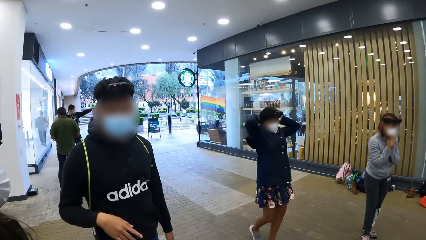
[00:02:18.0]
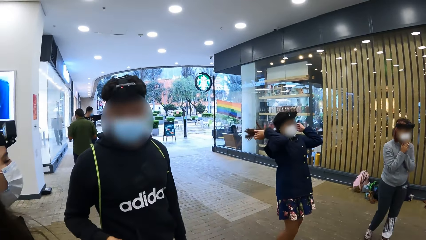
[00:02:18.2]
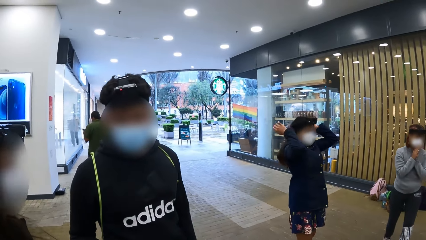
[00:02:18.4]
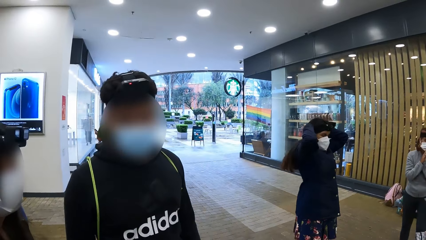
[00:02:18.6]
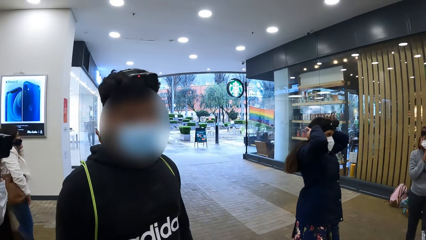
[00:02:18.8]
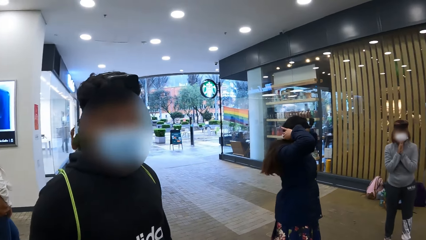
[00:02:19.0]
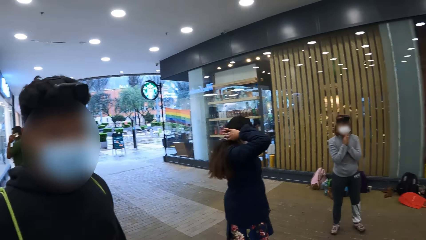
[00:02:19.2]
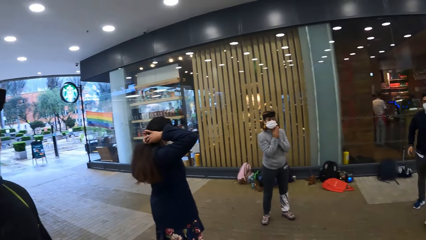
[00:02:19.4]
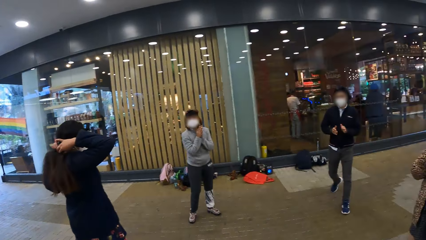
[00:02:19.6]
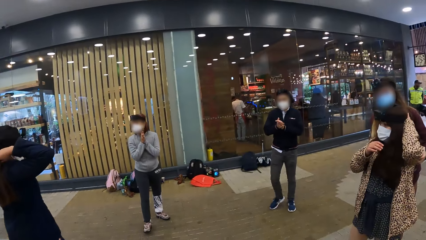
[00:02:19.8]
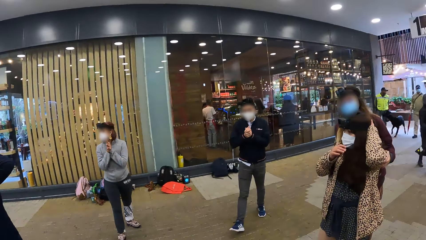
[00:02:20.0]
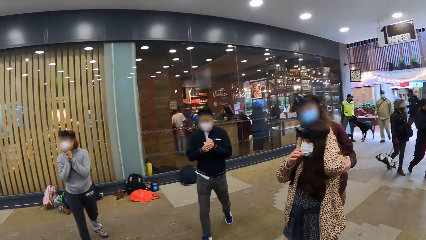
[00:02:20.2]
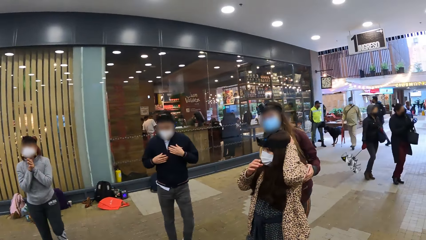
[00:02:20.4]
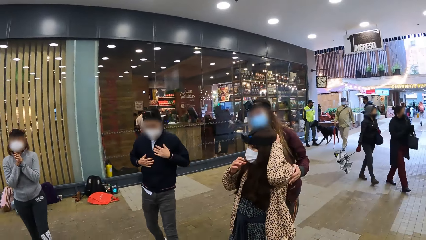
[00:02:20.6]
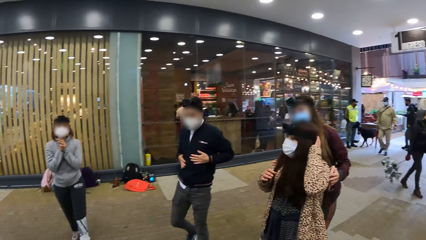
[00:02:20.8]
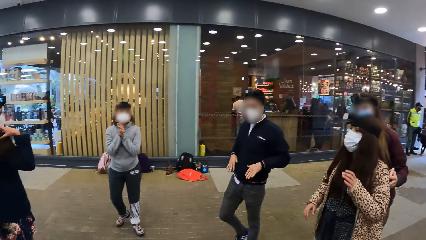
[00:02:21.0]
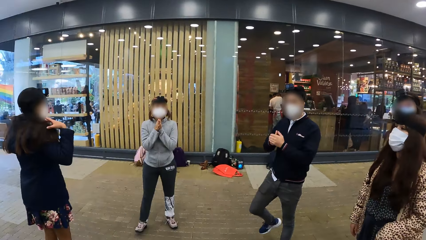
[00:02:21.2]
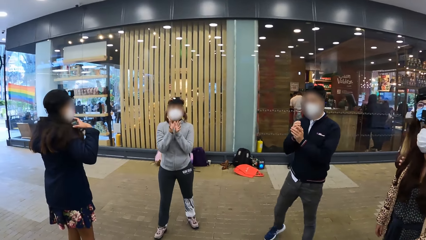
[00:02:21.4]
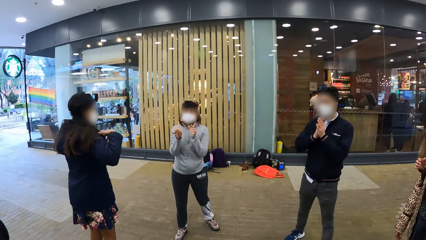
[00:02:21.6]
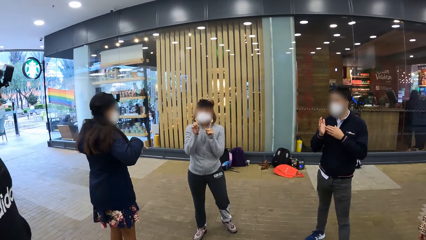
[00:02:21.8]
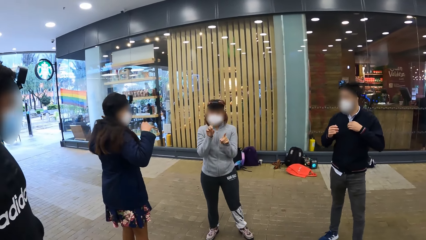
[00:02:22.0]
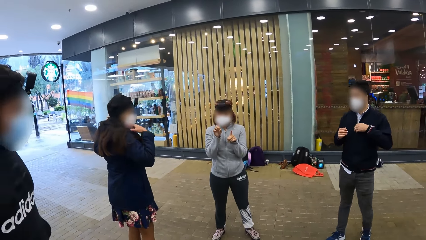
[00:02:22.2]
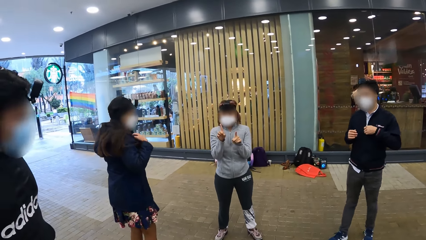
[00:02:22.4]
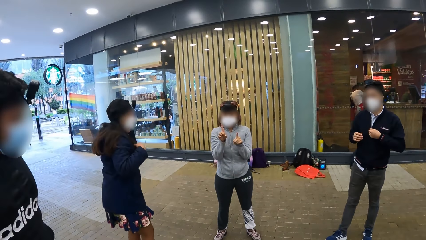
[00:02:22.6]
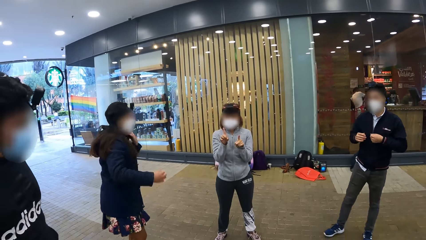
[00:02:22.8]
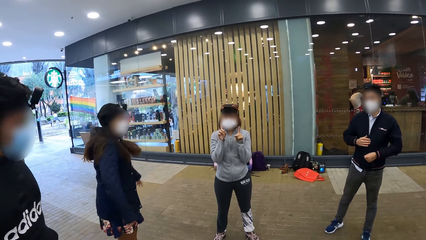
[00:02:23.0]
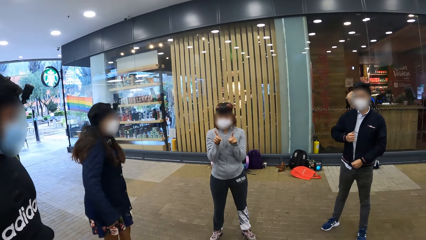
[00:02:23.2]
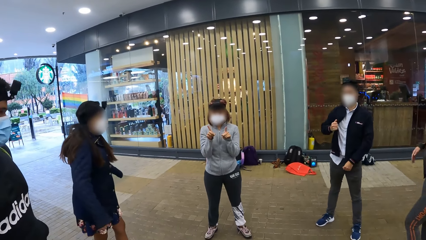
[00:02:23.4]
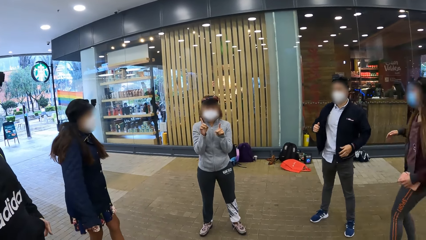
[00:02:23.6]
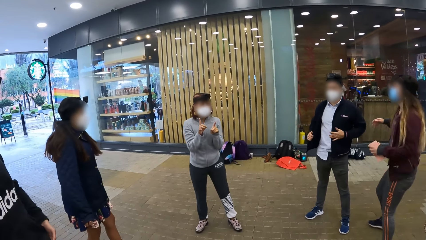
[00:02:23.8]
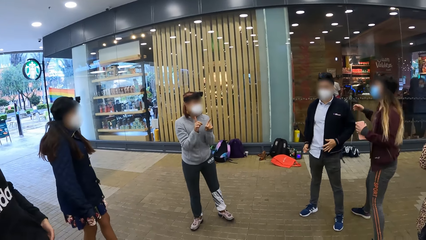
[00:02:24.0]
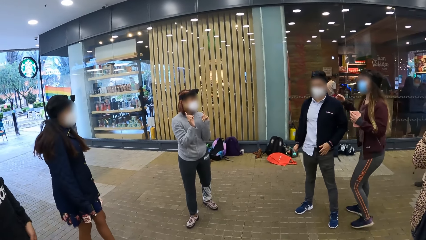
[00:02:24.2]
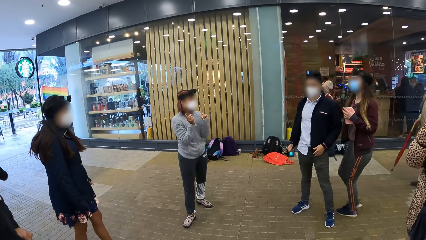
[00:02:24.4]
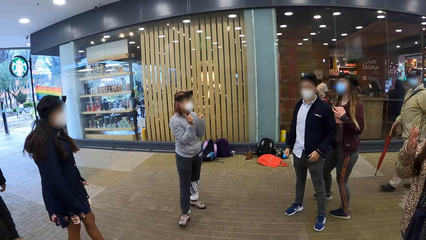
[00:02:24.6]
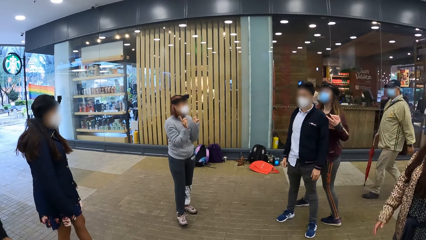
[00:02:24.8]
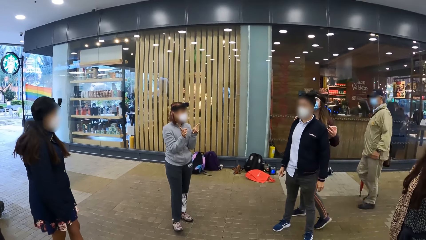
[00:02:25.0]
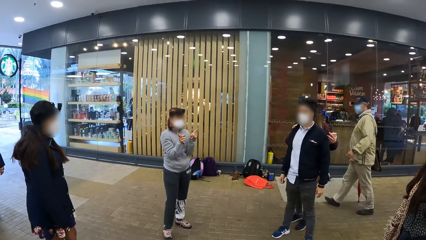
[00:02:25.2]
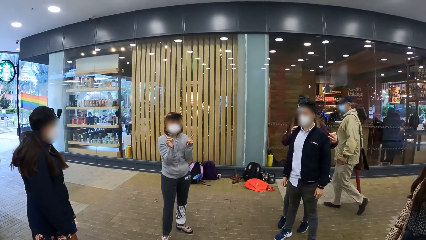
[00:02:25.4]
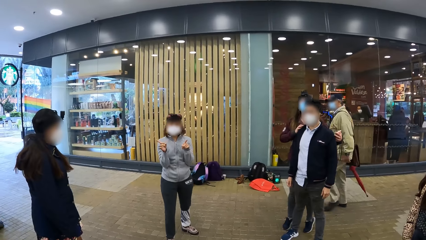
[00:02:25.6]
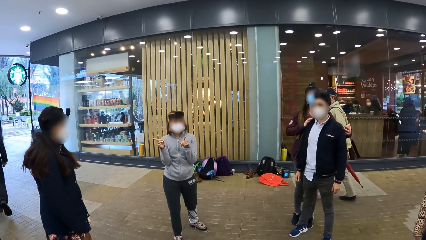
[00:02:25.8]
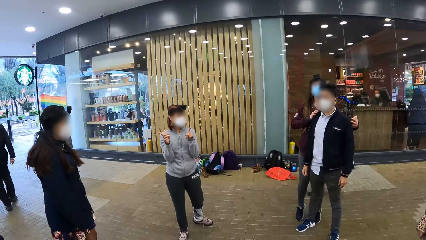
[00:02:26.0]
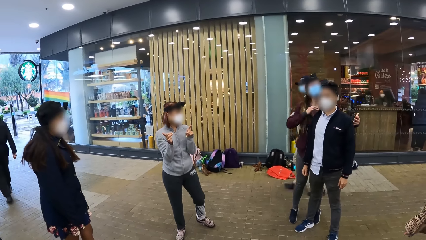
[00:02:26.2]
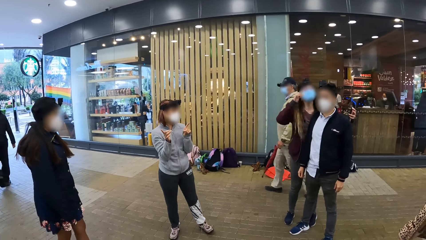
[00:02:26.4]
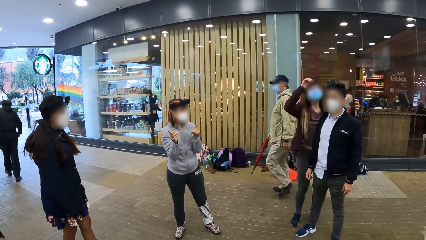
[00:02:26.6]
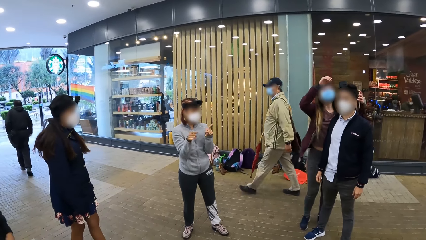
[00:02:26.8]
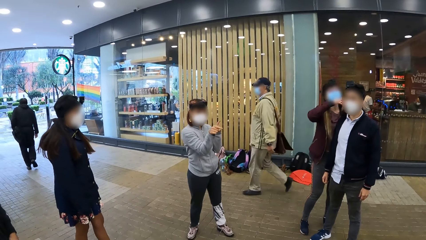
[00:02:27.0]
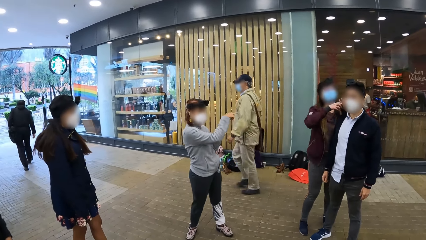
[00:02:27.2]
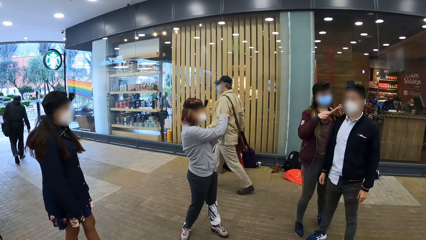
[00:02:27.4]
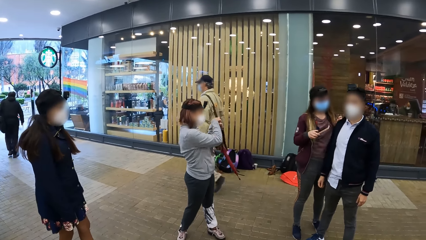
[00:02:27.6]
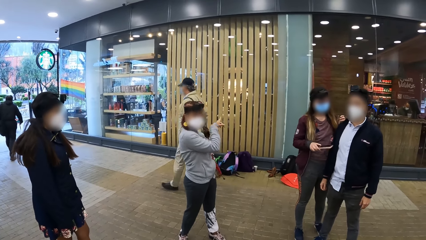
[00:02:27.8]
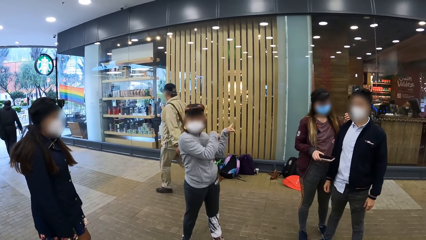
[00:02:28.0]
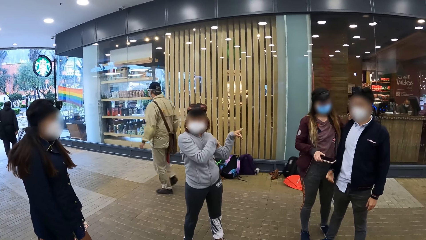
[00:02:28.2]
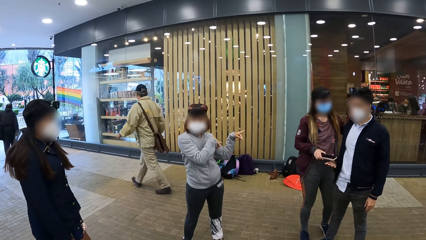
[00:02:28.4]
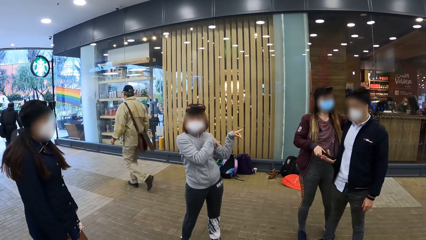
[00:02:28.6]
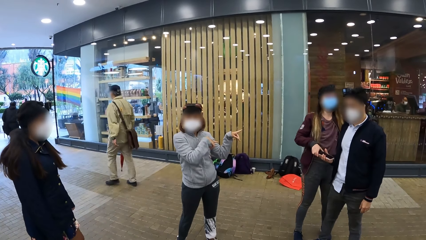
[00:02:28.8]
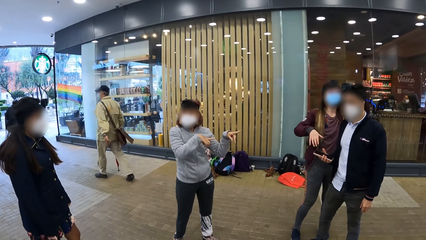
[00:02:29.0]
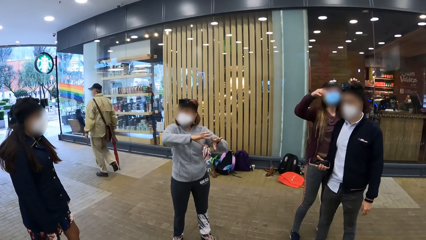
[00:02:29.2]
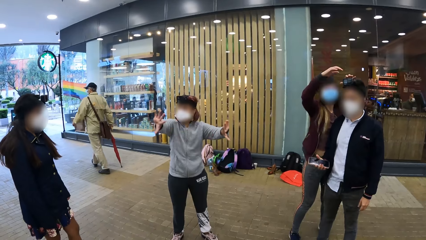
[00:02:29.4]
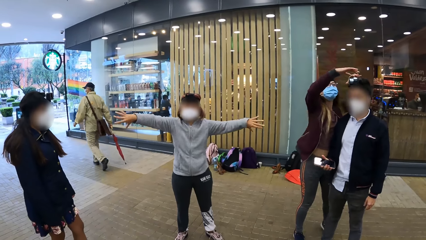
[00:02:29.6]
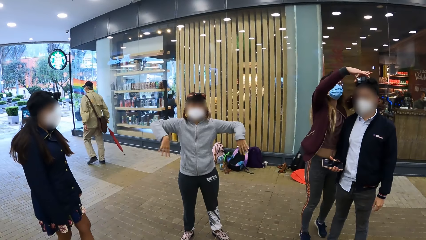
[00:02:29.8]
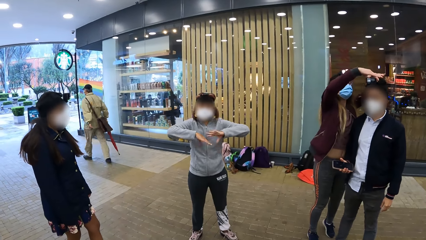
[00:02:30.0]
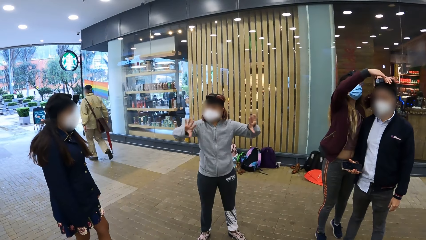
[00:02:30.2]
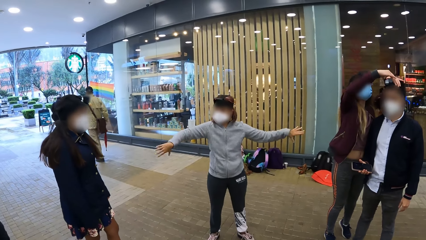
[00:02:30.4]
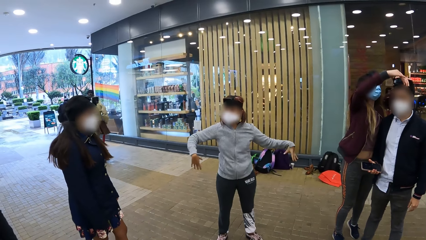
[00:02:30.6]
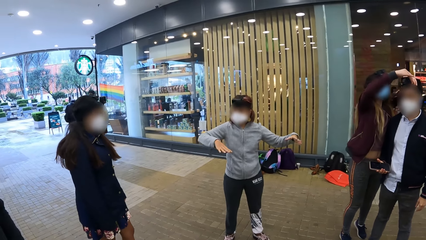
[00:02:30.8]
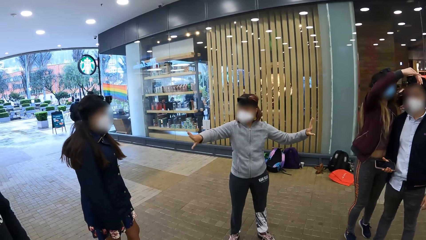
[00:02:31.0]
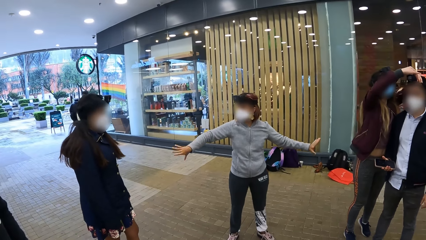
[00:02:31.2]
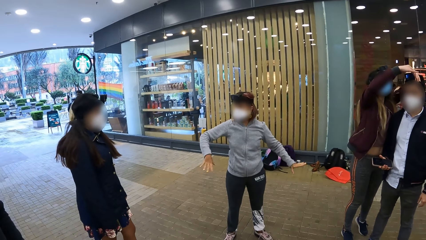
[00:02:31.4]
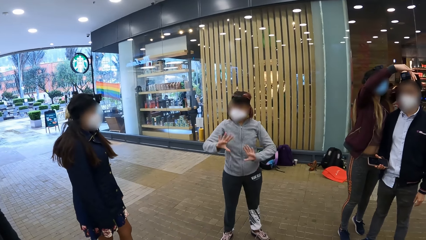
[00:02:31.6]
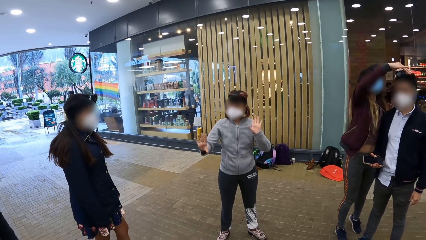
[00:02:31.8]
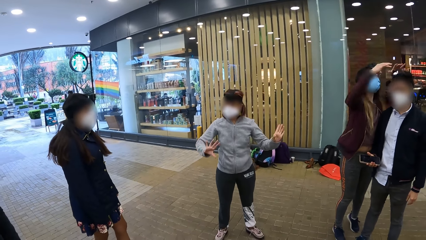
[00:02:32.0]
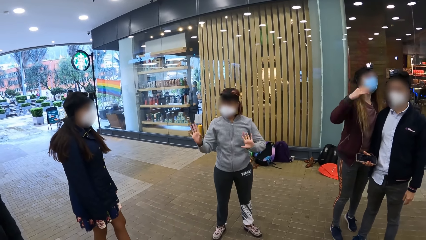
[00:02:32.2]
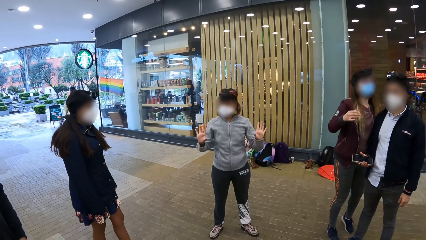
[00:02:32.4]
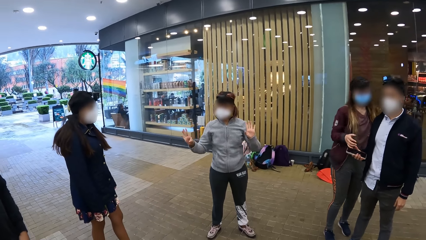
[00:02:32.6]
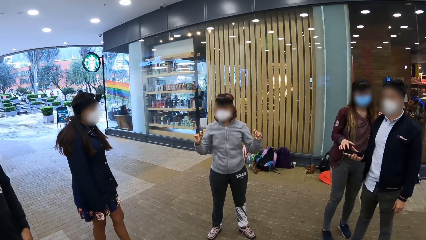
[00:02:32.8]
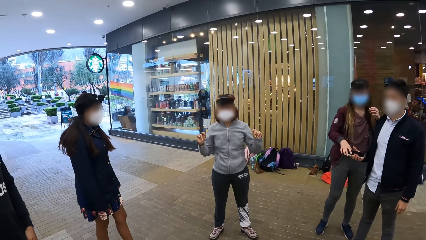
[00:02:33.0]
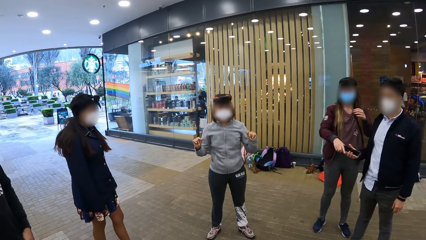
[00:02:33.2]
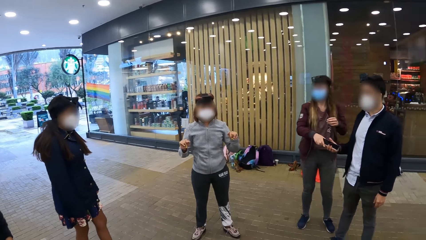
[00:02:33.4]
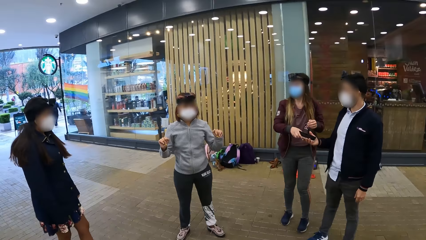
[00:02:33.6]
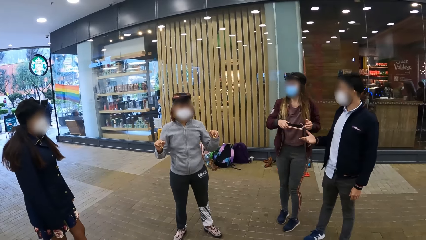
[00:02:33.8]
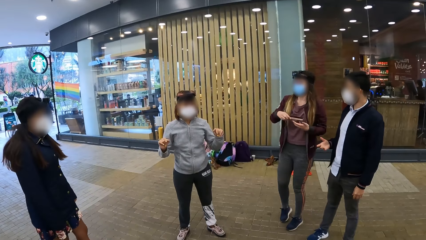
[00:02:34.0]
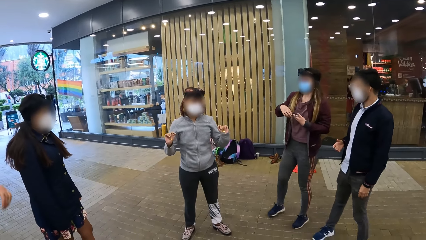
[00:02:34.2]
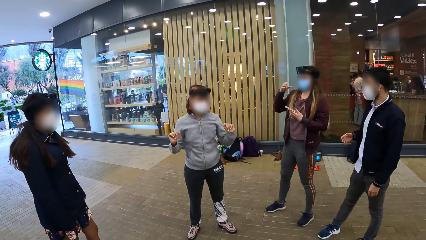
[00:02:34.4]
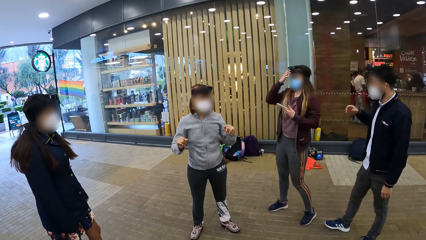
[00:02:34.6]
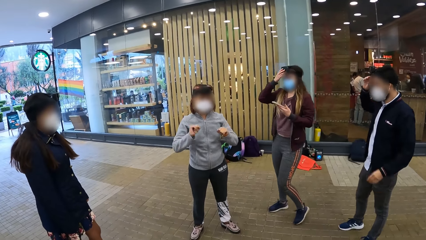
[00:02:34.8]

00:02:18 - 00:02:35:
The camera wearer dialogues with a person. They look around. A woman points both hands to the camera wearer. A man walks past another woman. The other woman gives the phone to another man with her right hand. The first woman points to the other man with both hands. The other woman adjusts the other man's camera with both hands. The first woman gesticulates with both hands. The other man gives the other woman her phone with his right hand.
